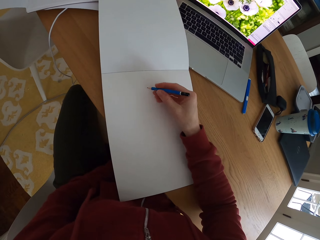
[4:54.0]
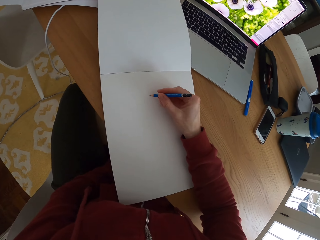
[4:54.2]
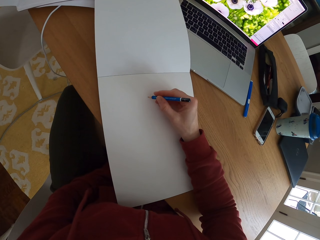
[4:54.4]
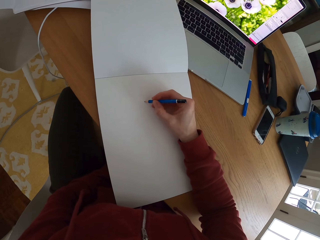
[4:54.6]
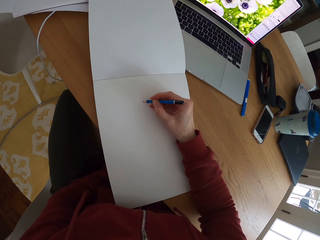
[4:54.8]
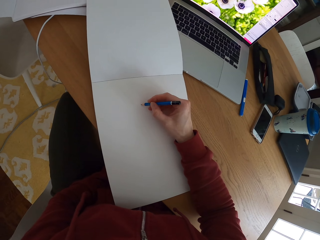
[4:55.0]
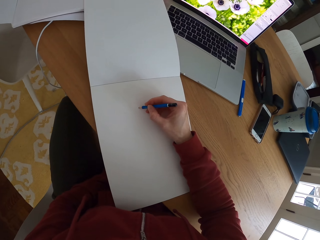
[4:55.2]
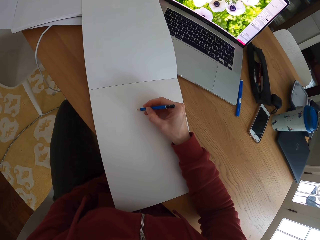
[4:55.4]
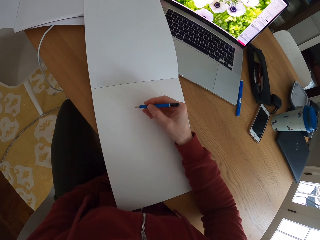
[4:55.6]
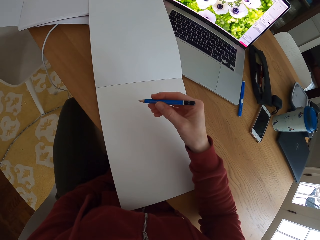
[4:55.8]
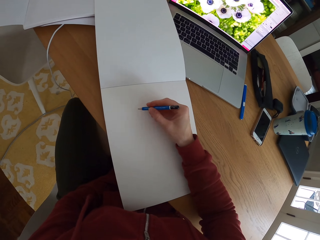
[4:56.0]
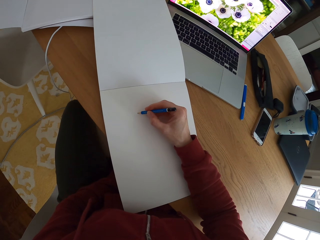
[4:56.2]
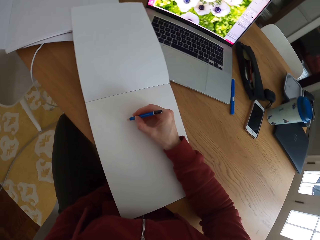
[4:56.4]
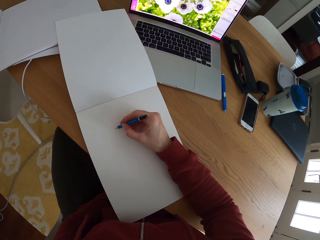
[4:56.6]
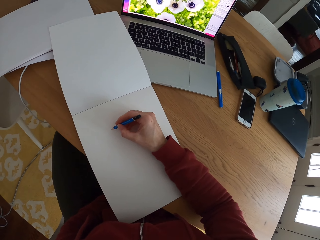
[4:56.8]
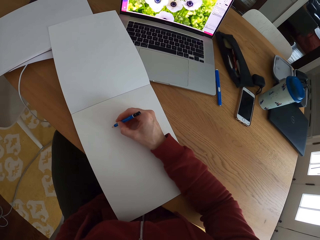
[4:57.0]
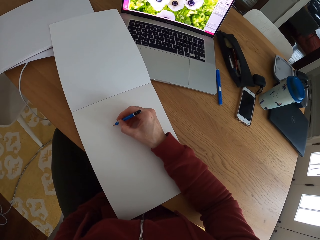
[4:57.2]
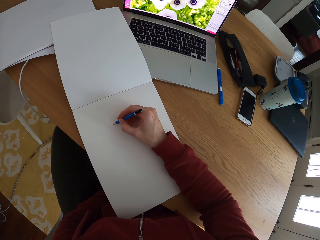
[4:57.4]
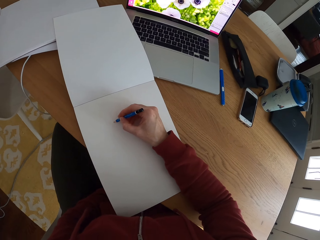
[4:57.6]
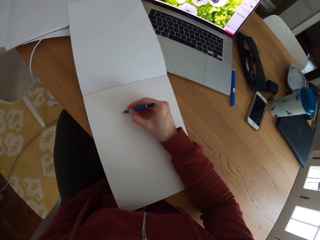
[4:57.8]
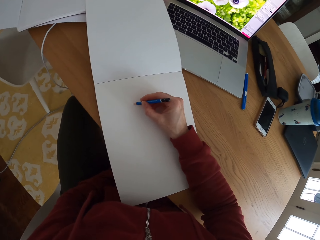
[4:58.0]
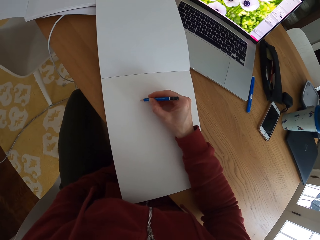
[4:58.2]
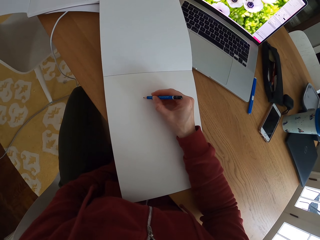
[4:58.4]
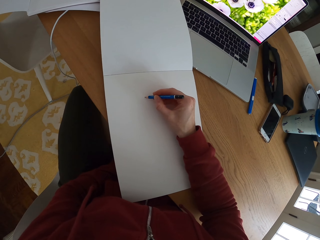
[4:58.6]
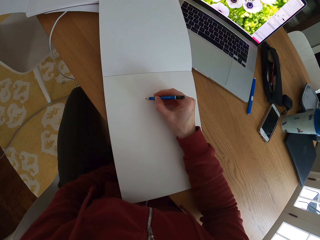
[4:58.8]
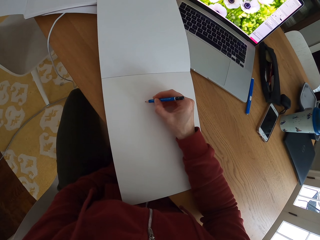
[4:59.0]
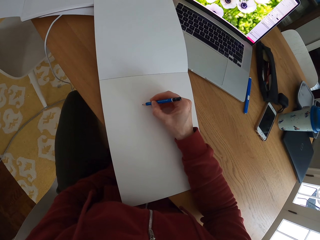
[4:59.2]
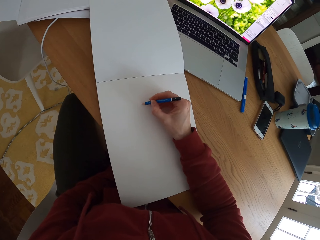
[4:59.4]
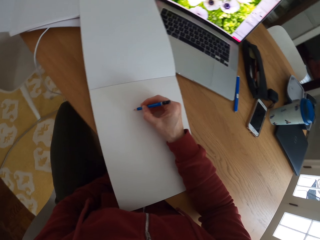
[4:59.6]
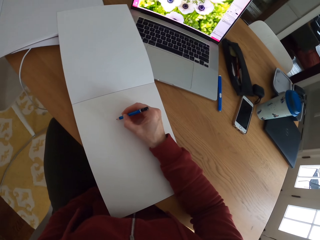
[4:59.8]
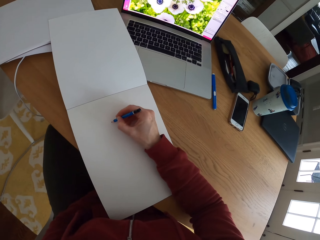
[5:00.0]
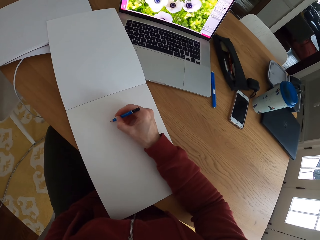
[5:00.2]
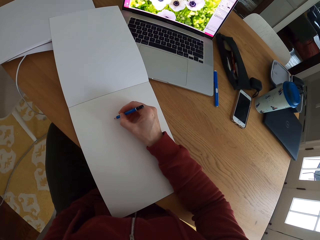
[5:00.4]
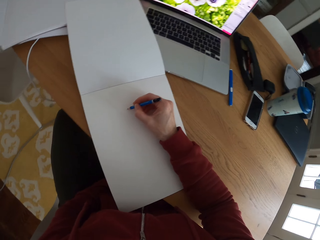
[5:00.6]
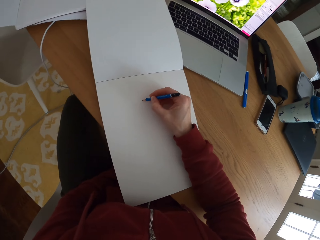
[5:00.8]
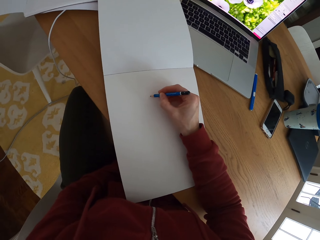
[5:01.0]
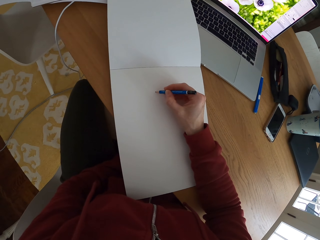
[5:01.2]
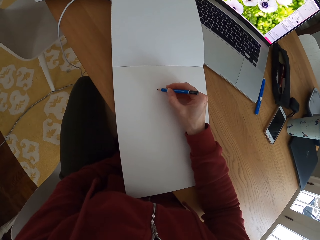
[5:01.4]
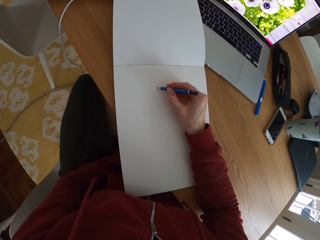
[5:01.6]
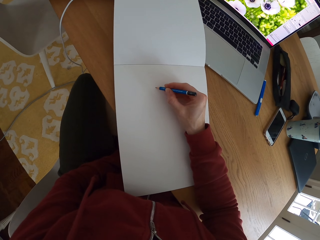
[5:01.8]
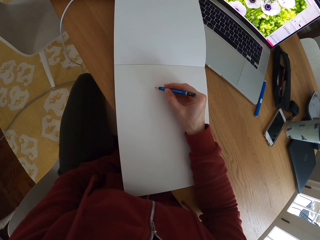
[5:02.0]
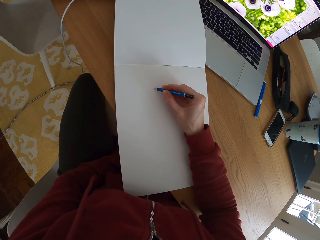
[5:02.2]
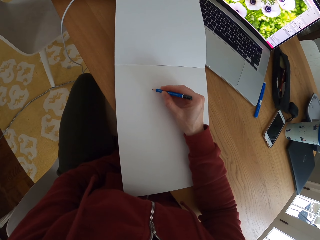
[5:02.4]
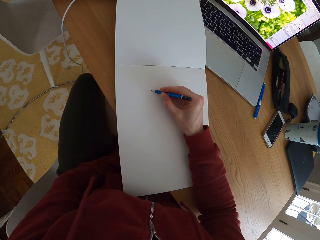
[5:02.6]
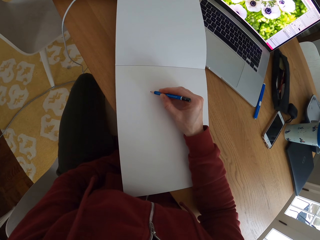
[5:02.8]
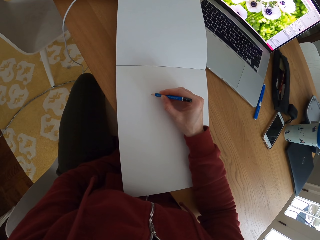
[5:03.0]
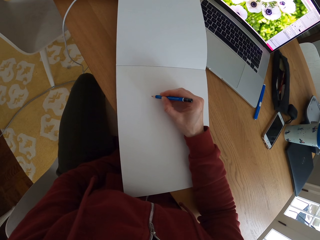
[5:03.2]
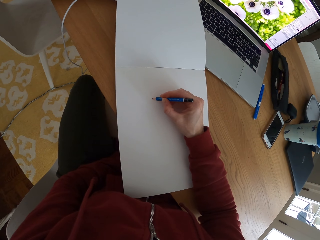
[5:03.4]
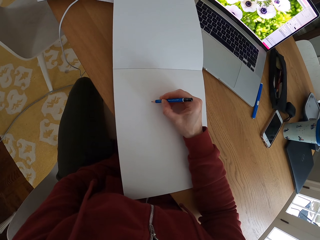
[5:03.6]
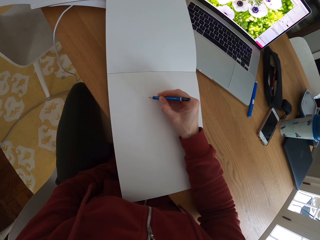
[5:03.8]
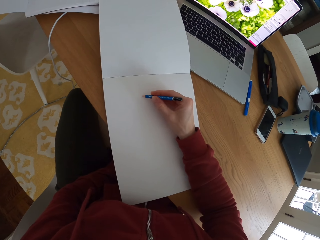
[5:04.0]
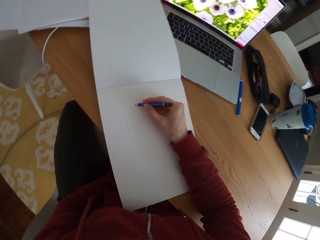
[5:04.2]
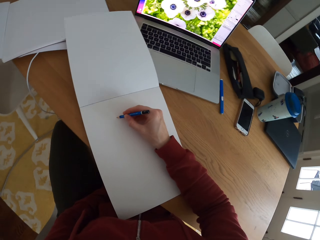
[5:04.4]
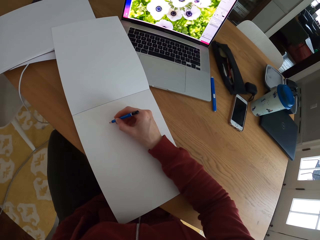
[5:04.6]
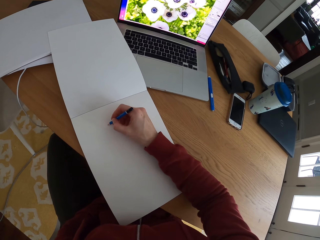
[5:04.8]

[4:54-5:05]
The camera wearer draws a sketch with a pencil on a piece of paper.

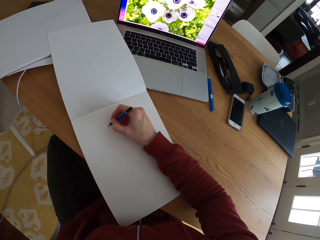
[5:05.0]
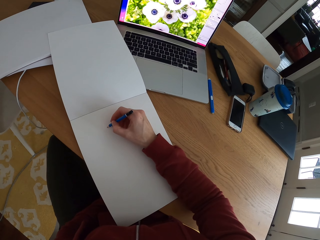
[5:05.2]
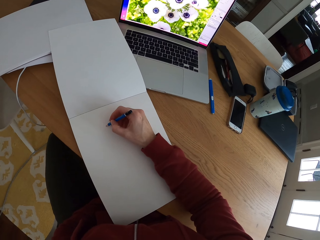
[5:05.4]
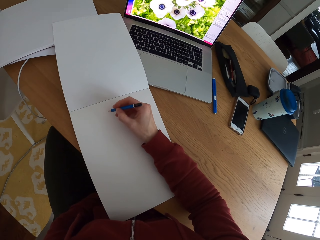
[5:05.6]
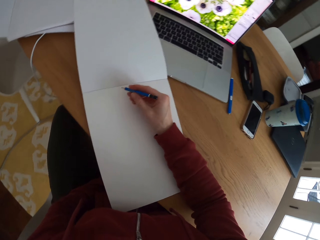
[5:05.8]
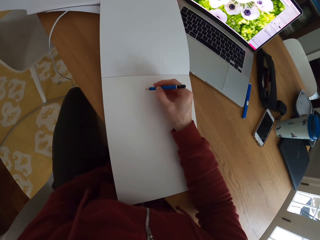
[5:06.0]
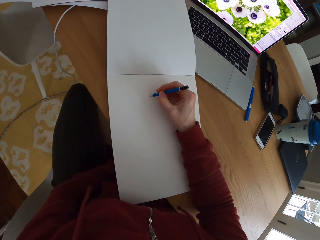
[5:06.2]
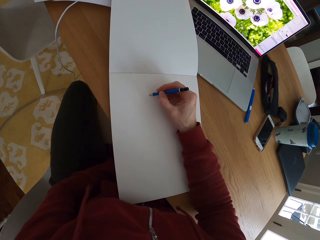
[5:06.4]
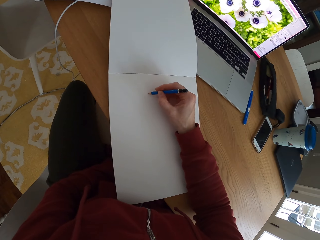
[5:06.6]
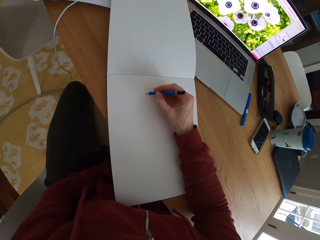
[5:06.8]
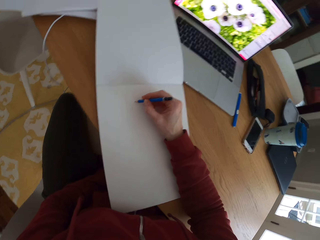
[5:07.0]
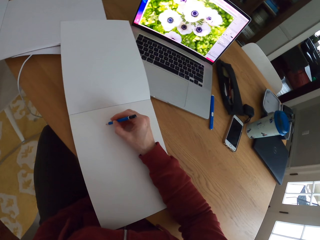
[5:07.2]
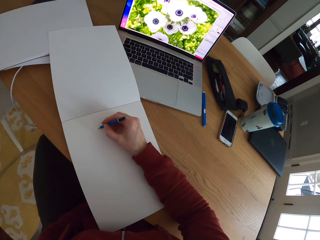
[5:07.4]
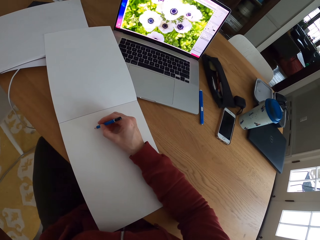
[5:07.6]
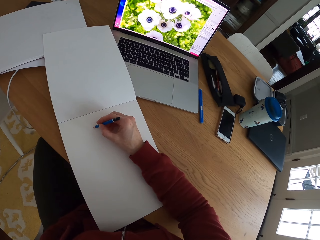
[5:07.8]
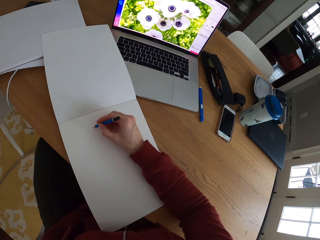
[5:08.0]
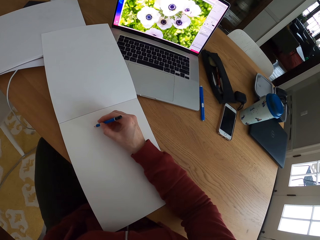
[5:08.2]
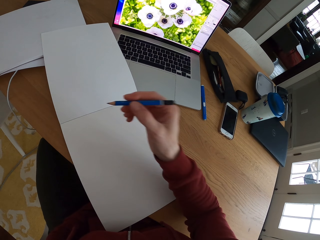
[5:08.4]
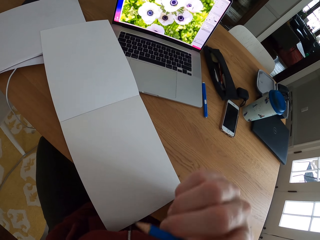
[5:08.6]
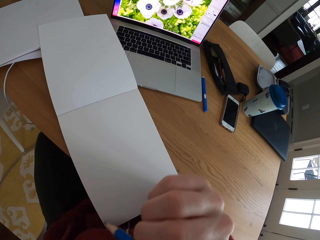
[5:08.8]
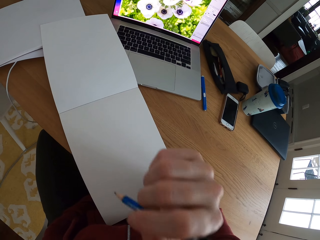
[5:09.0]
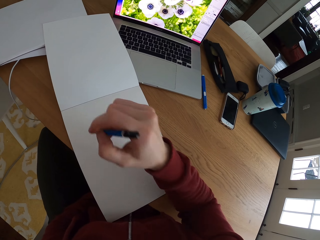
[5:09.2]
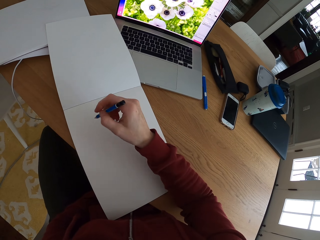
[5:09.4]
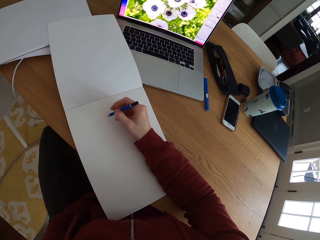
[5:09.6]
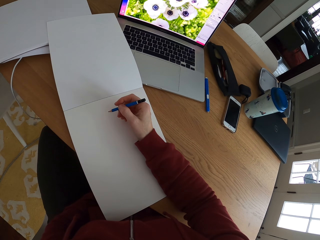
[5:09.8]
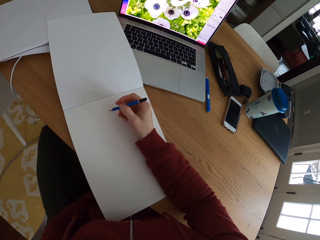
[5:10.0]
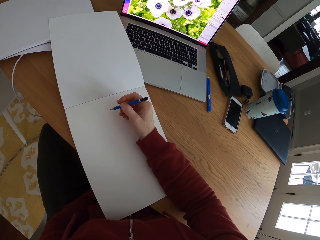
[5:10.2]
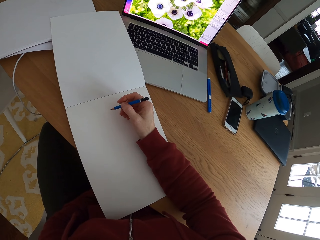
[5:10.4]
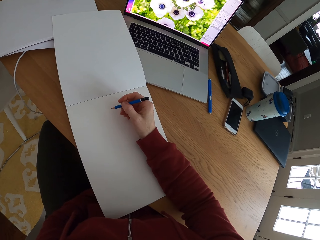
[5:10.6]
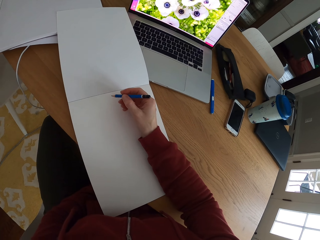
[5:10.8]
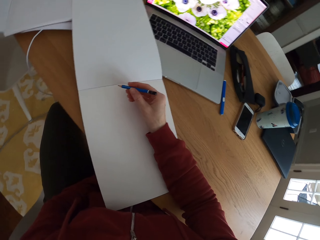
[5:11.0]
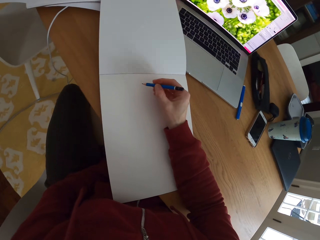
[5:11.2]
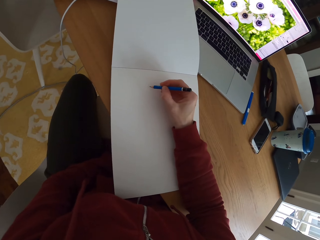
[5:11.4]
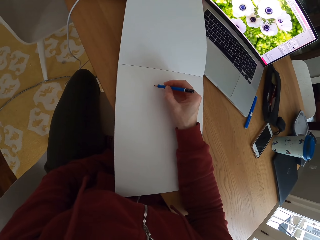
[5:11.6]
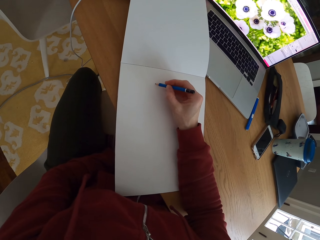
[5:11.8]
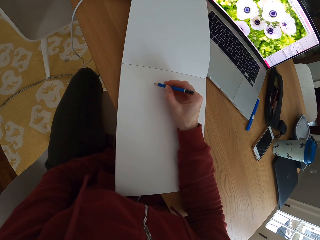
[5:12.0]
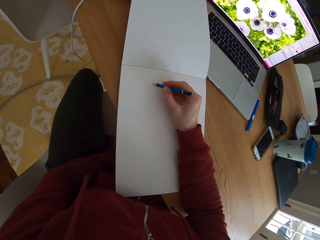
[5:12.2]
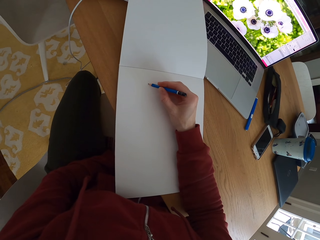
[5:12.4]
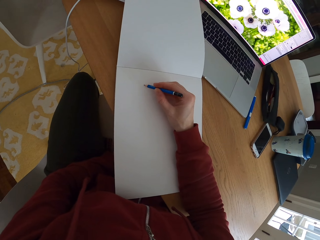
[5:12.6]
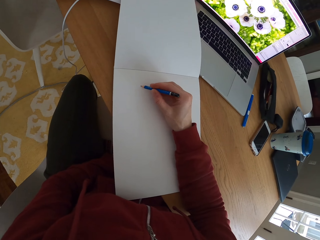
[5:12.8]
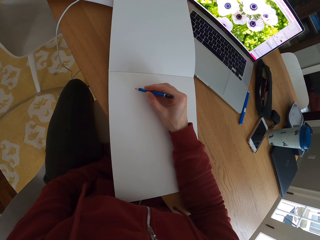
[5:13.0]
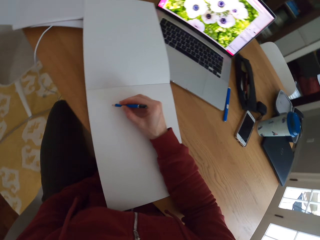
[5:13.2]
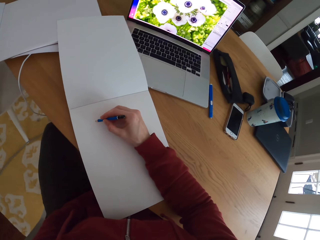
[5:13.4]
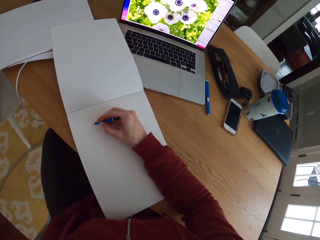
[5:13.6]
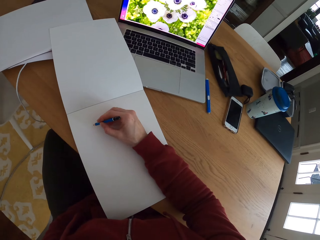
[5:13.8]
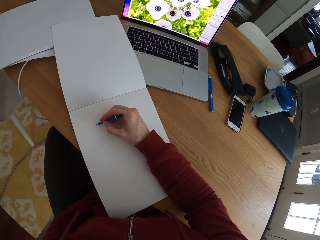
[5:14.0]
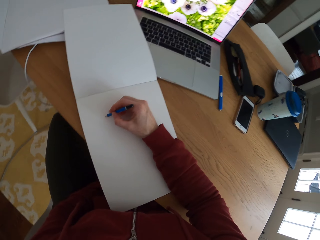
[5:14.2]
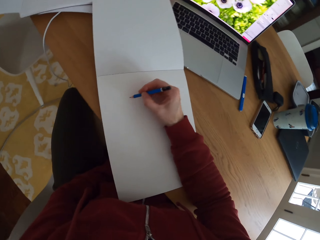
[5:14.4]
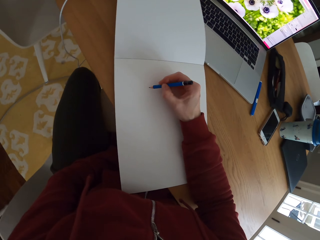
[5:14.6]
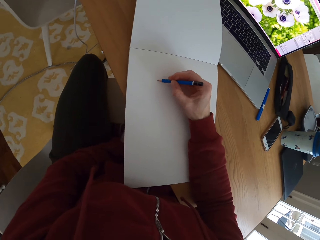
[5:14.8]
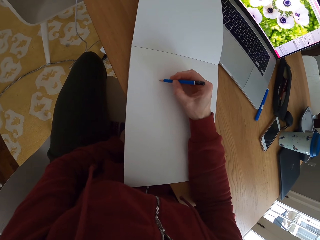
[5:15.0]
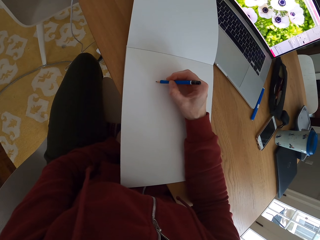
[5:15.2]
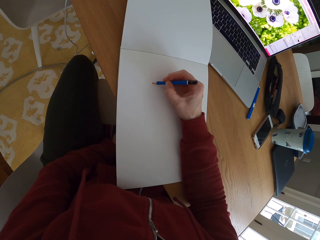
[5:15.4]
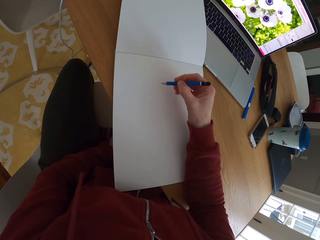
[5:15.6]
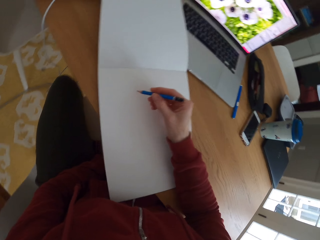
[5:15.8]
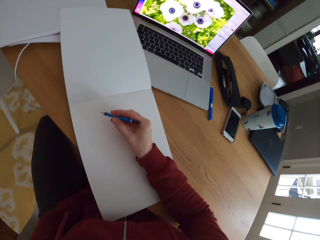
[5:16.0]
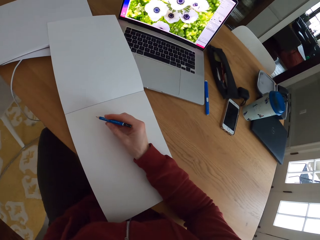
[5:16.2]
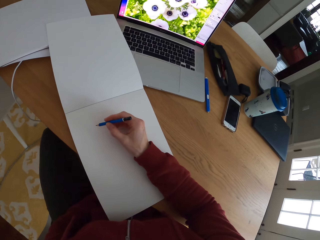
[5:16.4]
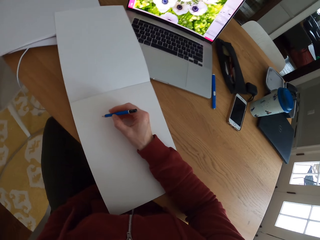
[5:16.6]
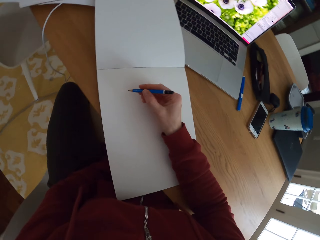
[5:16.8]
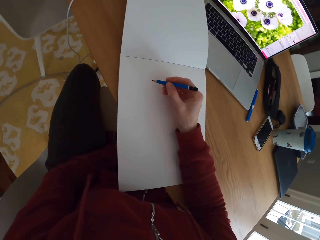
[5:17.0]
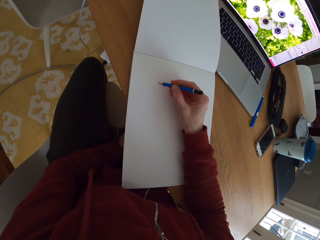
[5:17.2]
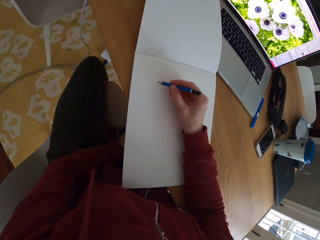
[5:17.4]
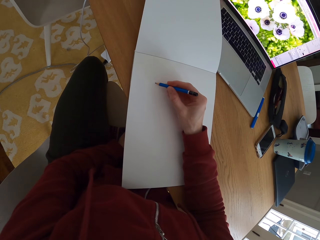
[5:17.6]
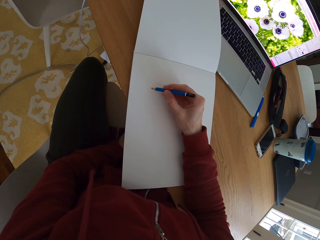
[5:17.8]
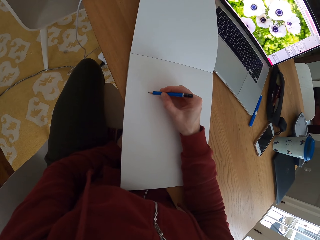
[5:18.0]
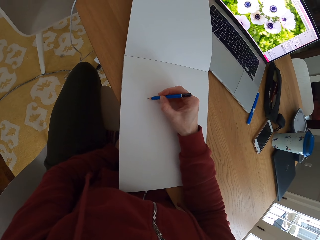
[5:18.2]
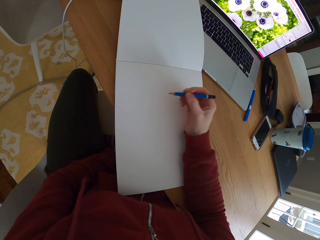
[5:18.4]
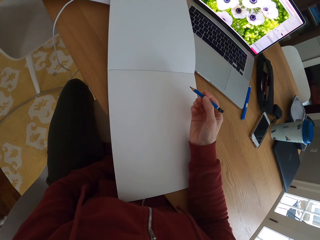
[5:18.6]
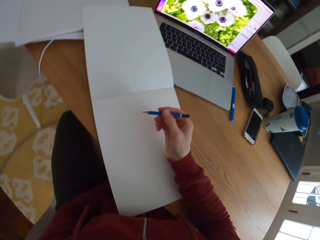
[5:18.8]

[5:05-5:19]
The camera wearer looks at a laptop. They move the hand holding the pencil. They draw a sketch with the pencil on the piece of paper. They stare at the laptop. They draw a sketch with the pencil. They stare at the laptop. They draw a sketch with the pencil on the piece of paper.
